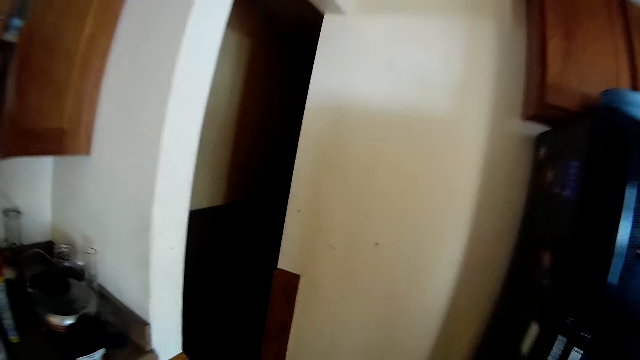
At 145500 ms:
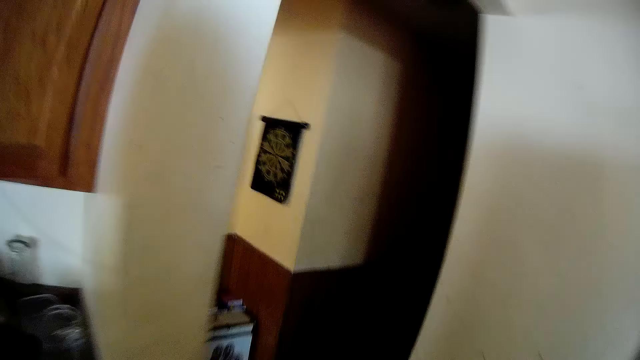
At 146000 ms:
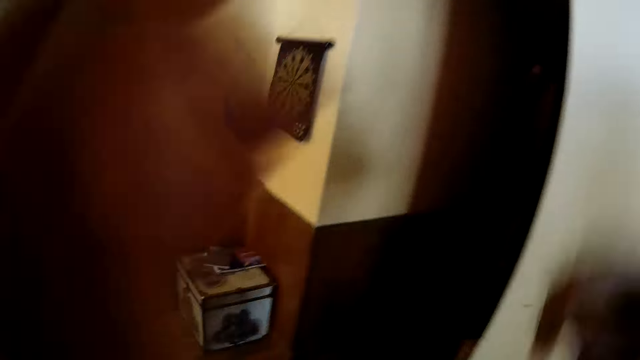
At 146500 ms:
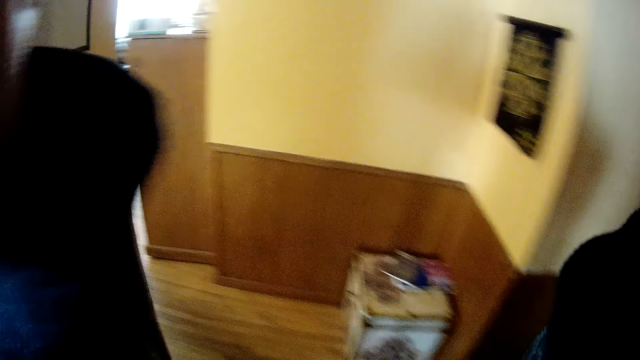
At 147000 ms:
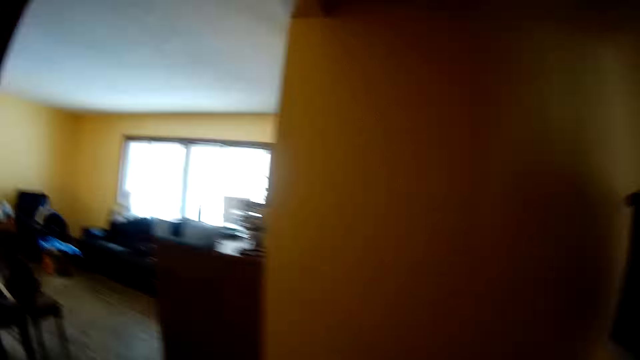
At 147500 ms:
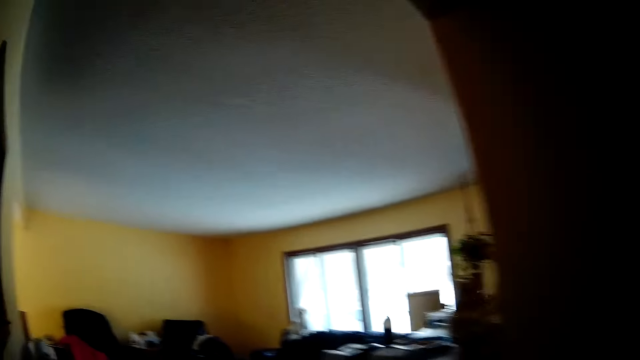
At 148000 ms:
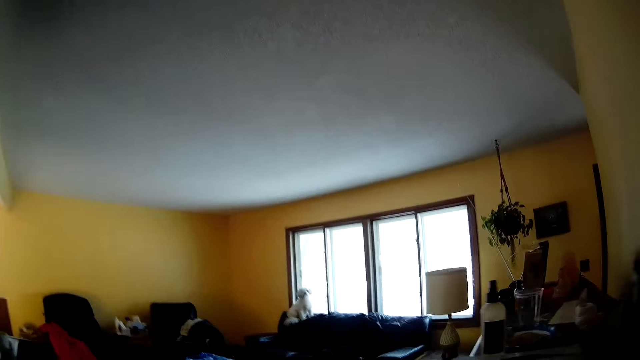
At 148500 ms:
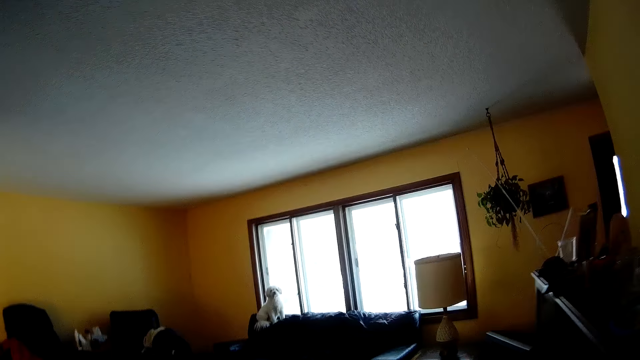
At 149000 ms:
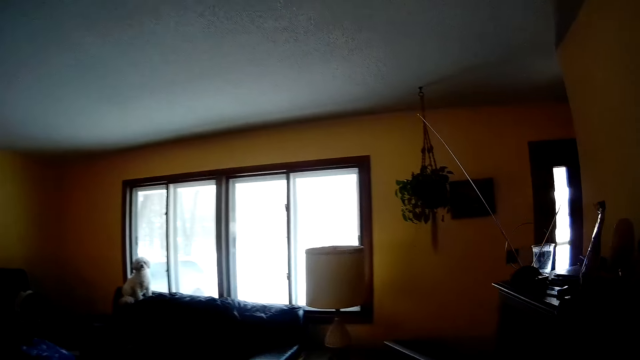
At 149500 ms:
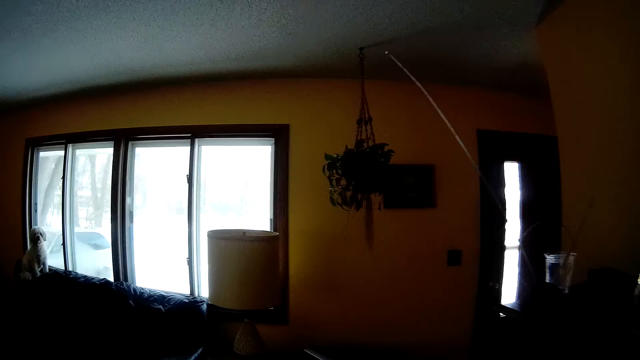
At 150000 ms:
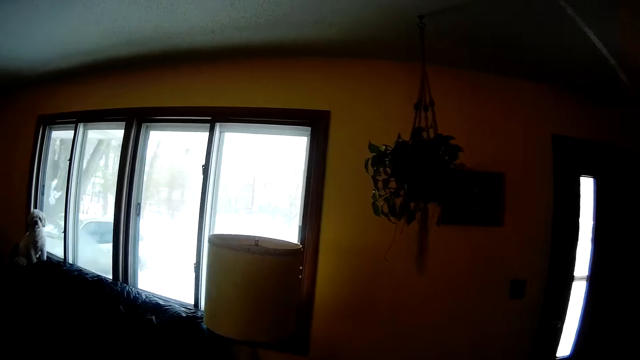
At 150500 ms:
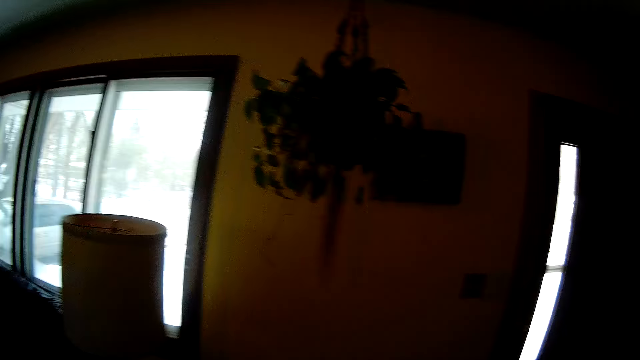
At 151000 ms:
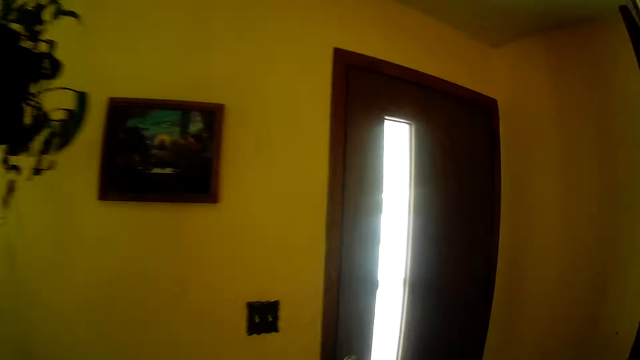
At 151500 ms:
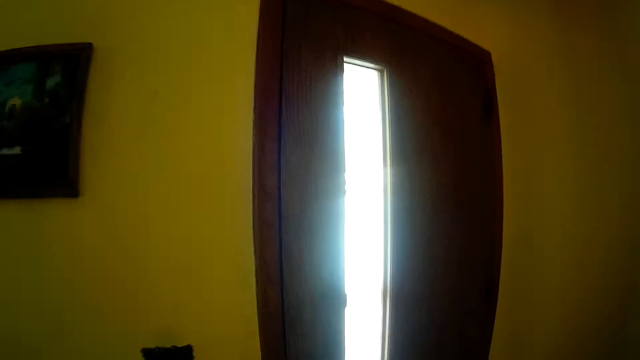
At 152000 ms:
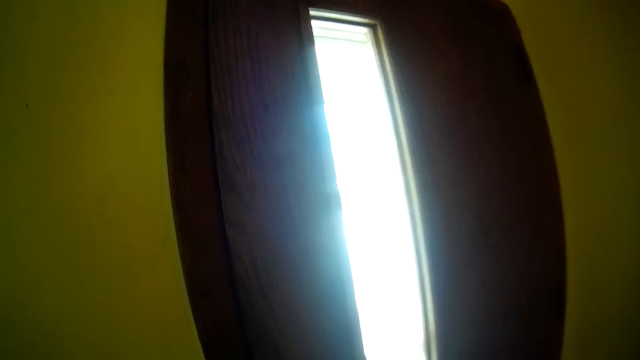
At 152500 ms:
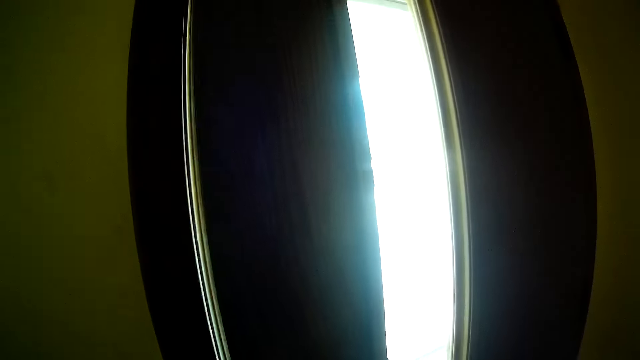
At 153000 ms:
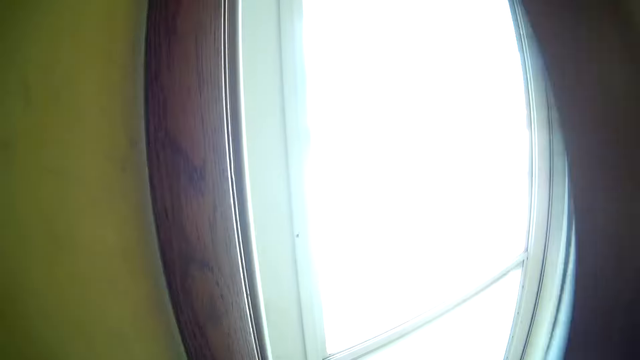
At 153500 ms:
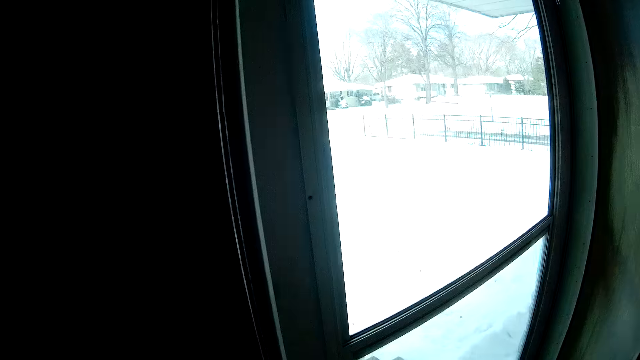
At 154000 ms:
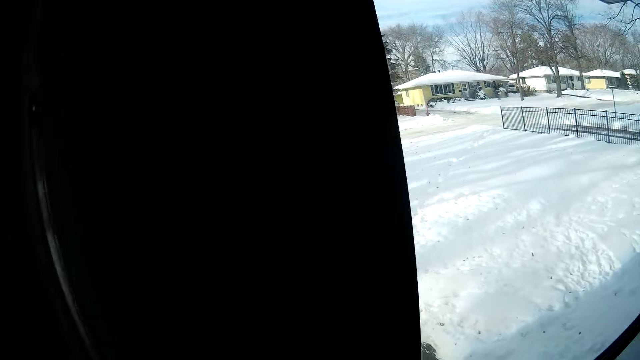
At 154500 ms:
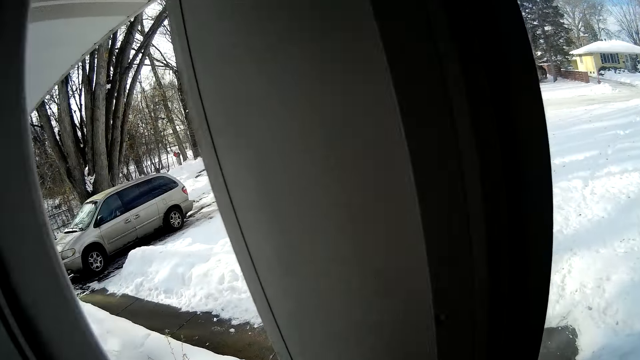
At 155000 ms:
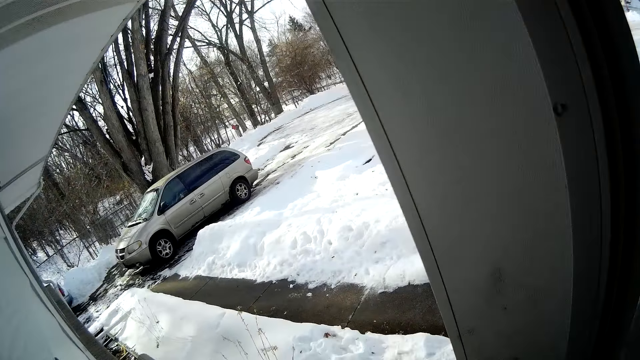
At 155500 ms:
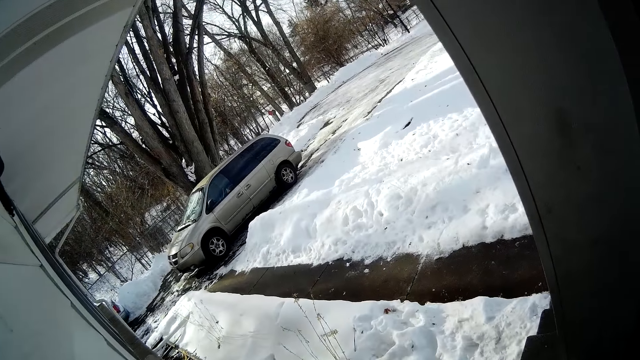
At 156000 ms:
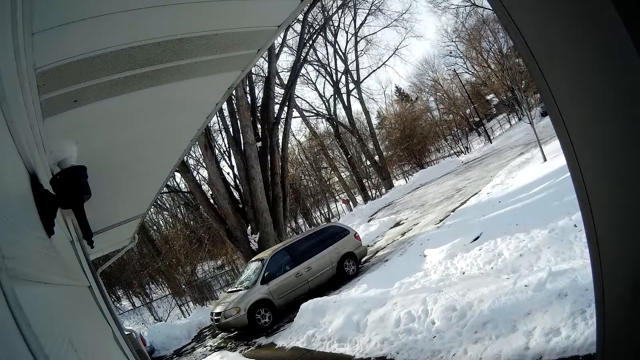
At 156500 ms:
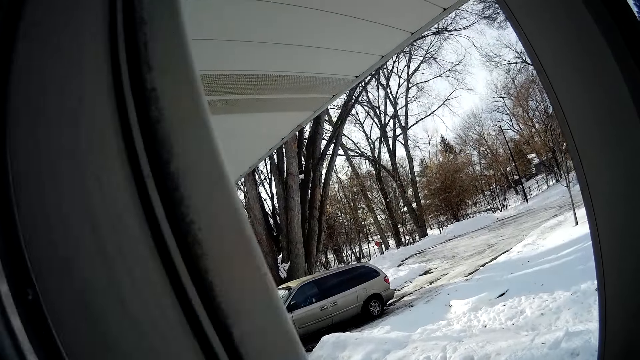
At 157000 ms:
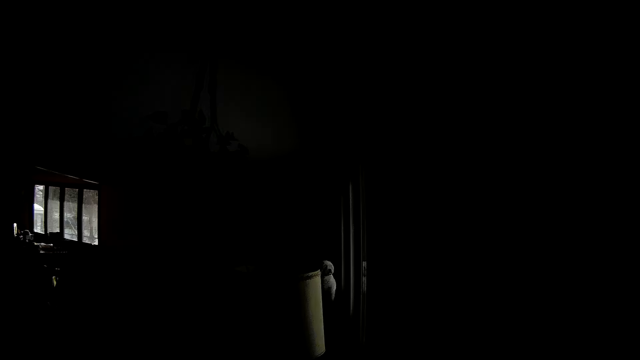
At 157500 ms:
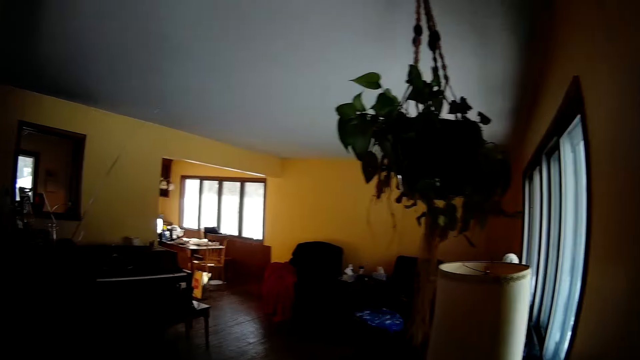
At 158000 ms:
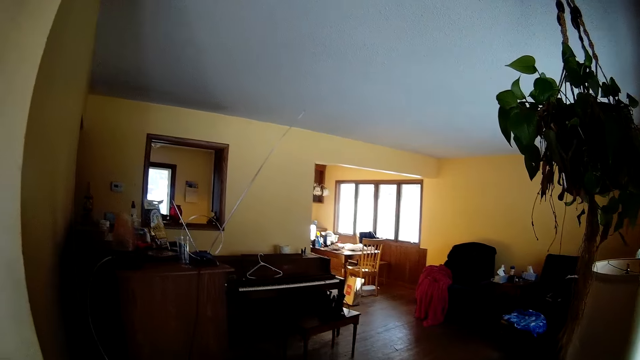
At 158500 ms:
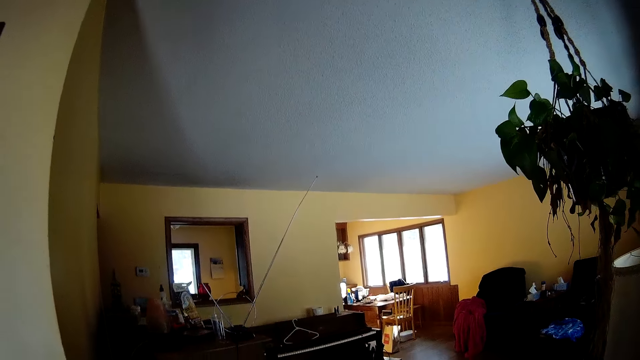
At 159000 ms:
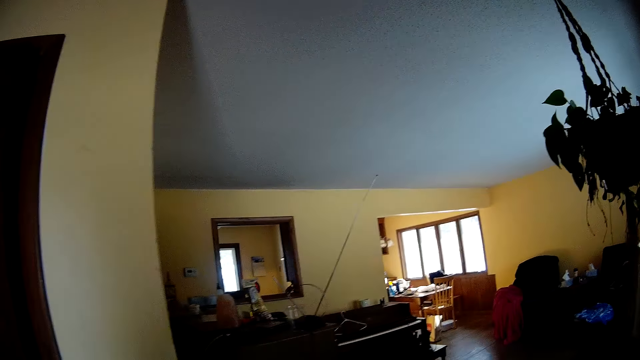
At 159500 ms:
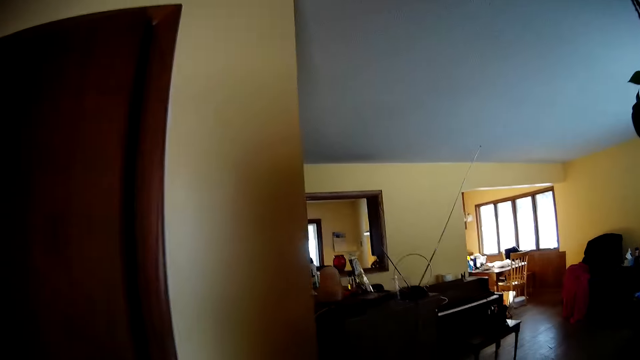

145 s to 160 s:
The camera wearer touches her hair with both her hands. She opens a door with her right hand. She opens the door with her left hand.

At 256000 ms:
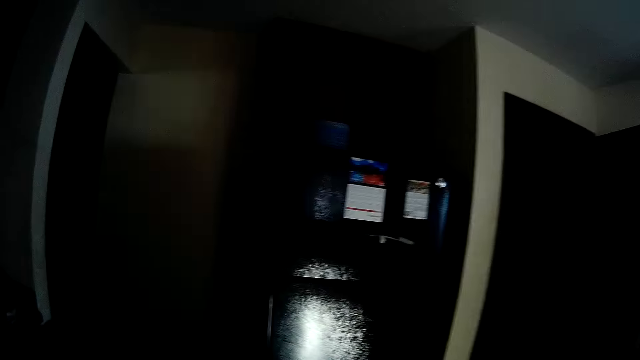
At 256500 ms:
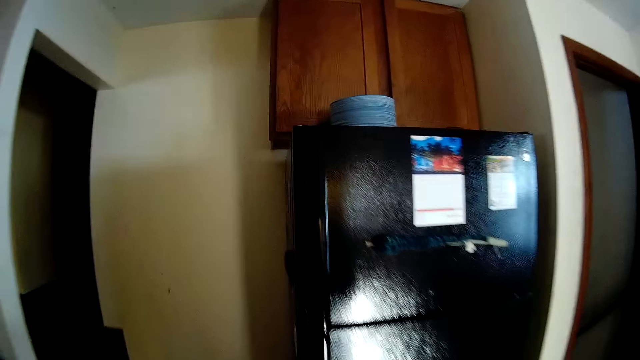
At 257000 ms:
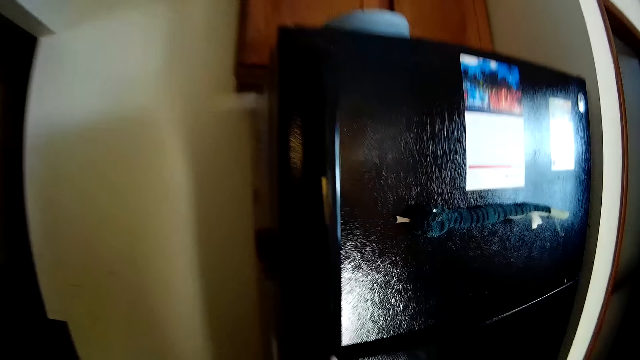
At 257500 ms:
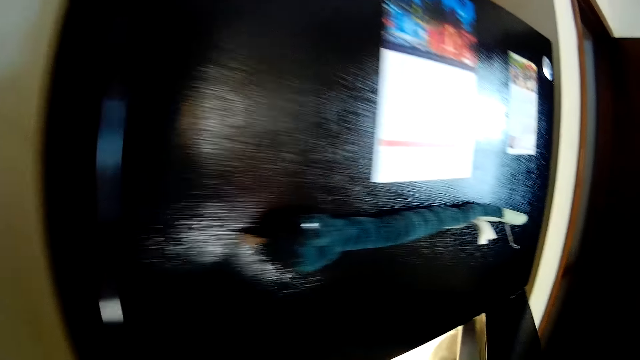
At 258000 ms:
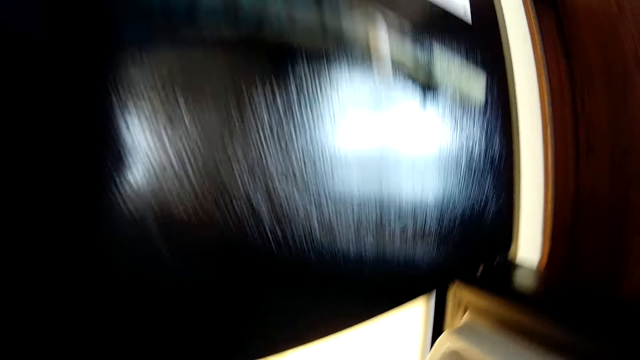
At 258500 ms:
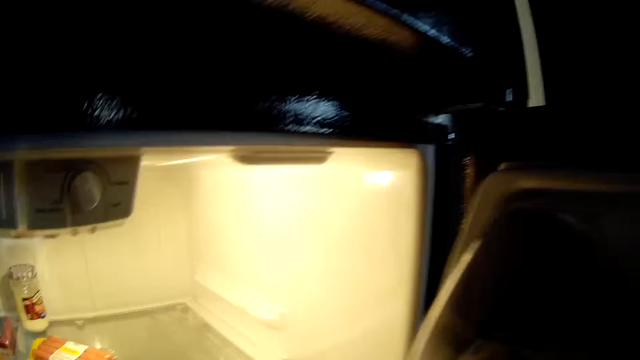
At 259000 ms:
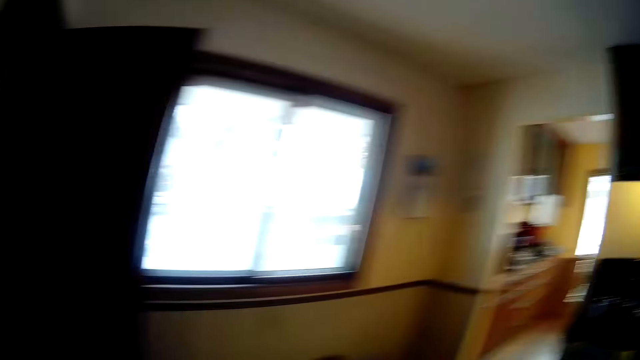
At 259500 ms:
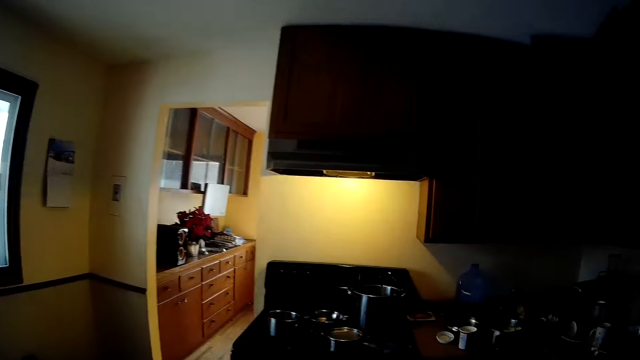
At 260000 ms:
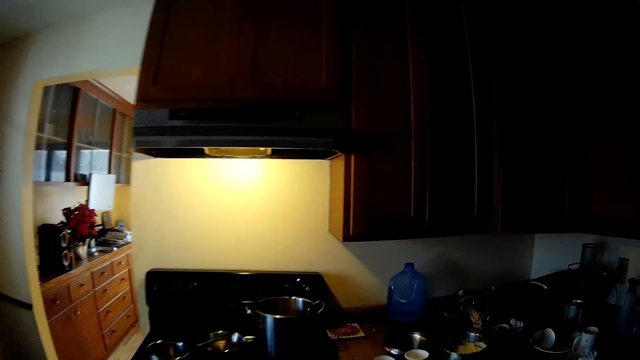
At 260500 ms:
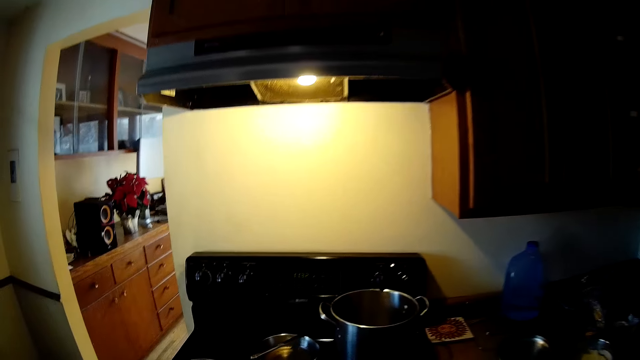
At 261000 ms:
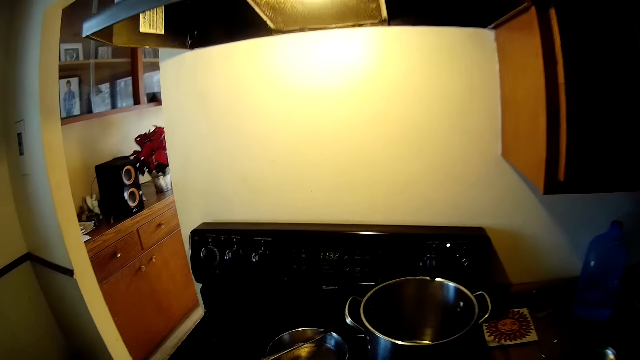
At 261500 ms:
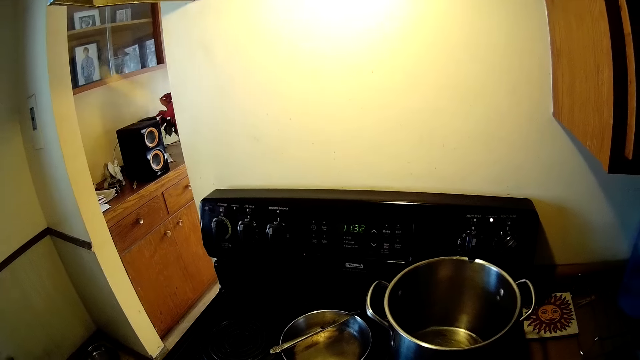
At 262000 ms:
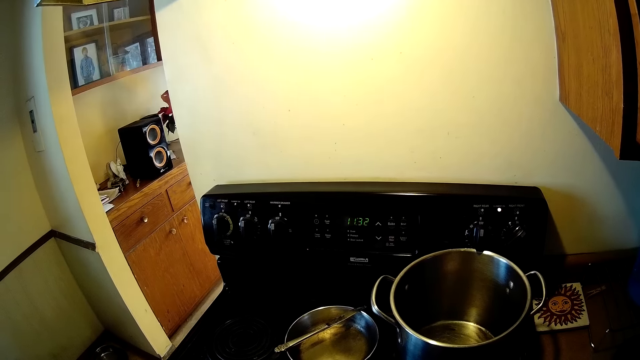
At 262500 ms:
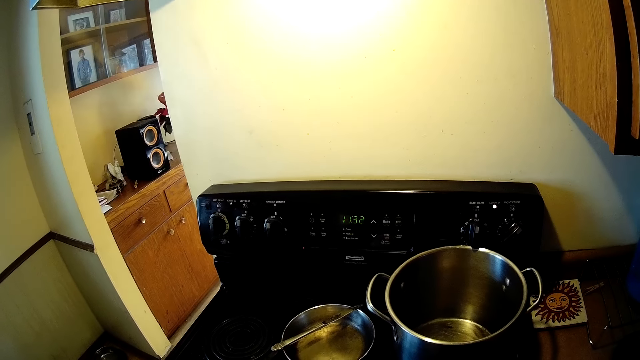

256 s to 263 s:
The camera wearer opens the refrigerator with her left hand.
